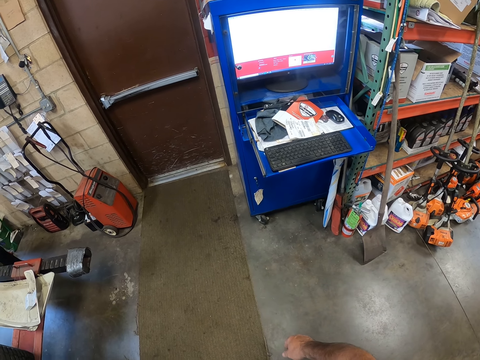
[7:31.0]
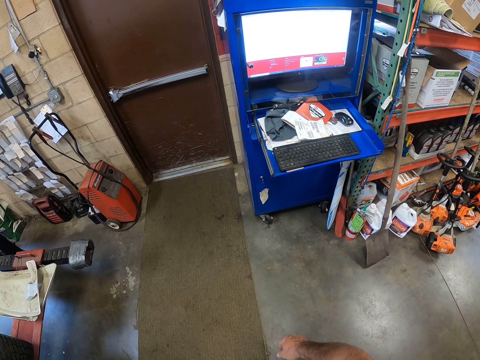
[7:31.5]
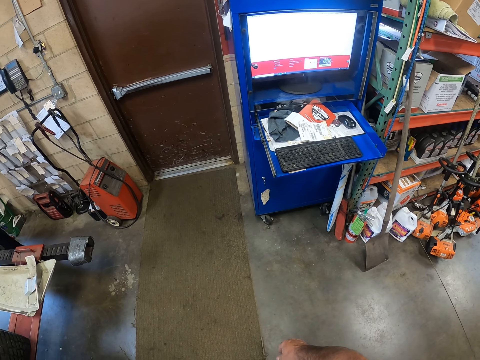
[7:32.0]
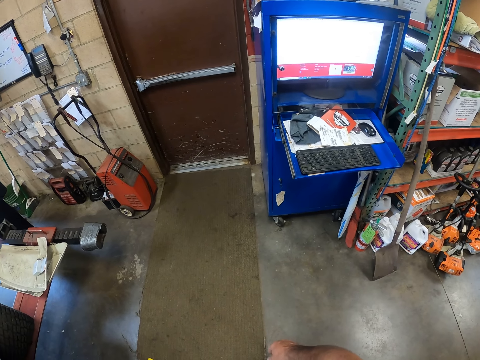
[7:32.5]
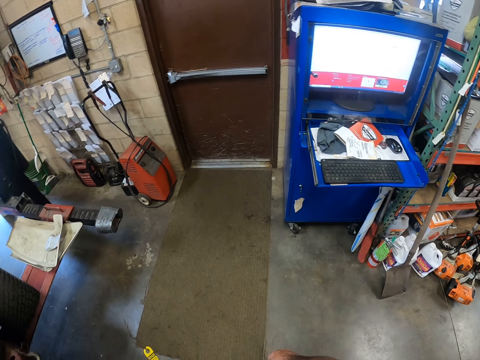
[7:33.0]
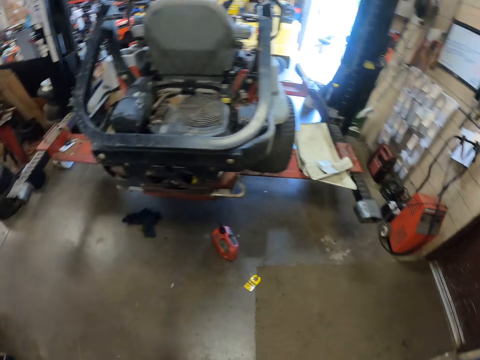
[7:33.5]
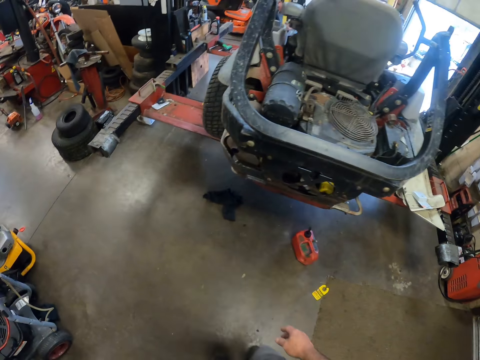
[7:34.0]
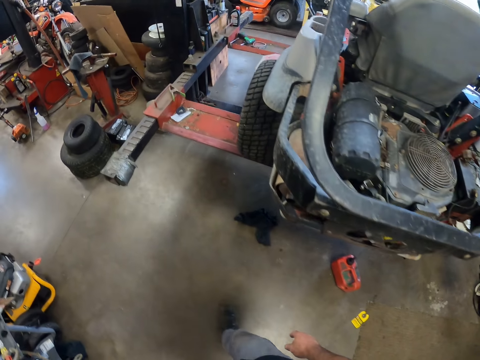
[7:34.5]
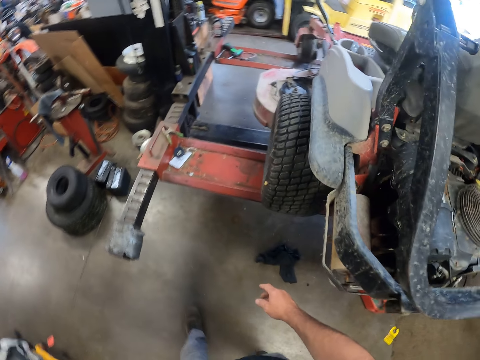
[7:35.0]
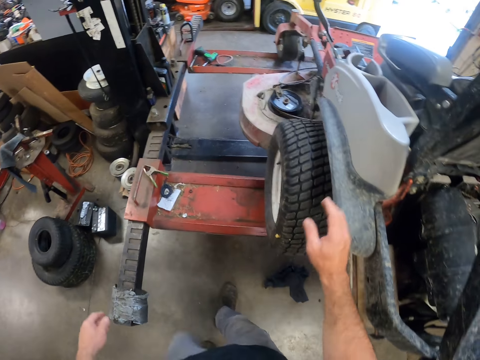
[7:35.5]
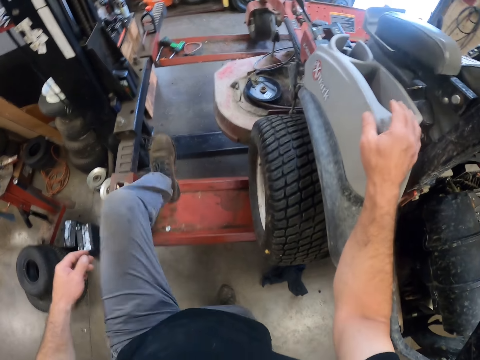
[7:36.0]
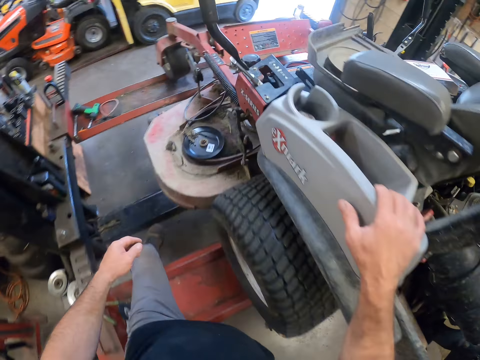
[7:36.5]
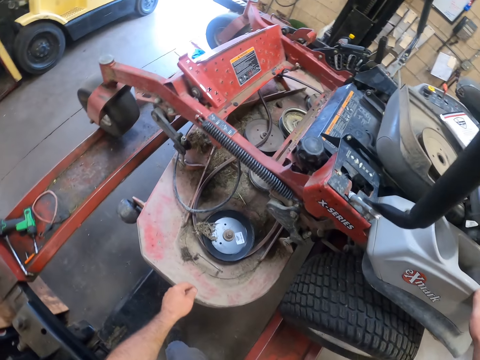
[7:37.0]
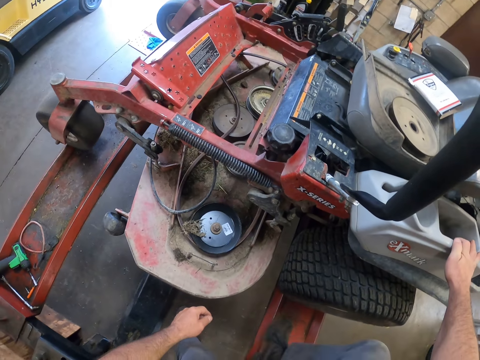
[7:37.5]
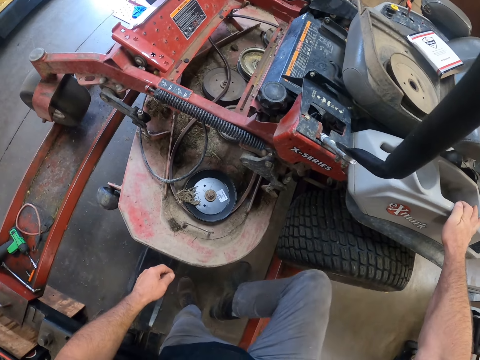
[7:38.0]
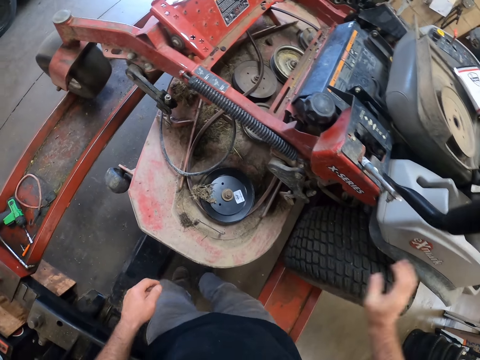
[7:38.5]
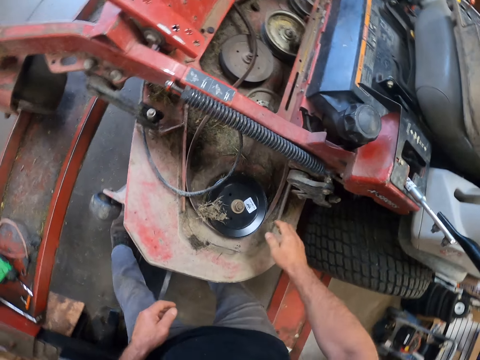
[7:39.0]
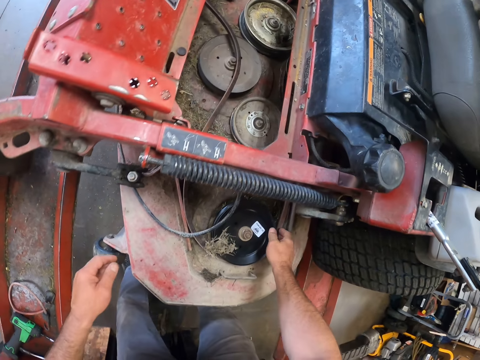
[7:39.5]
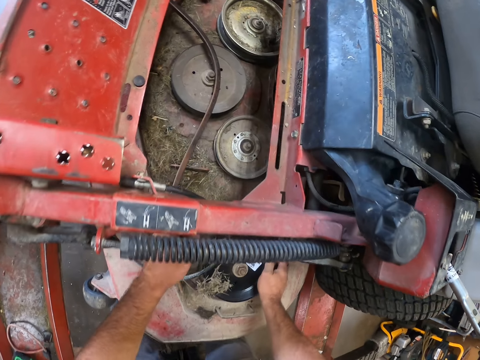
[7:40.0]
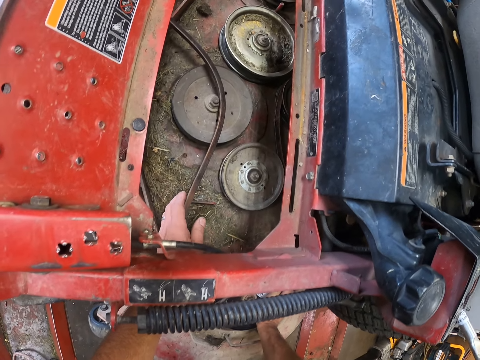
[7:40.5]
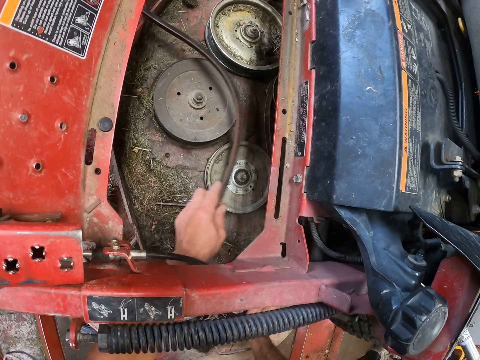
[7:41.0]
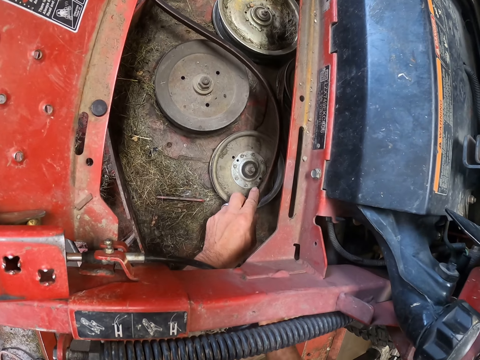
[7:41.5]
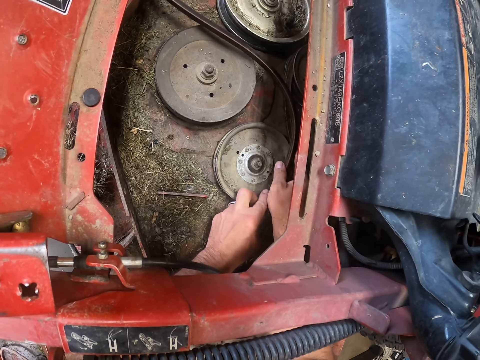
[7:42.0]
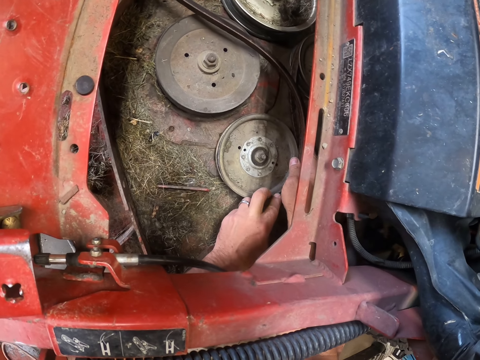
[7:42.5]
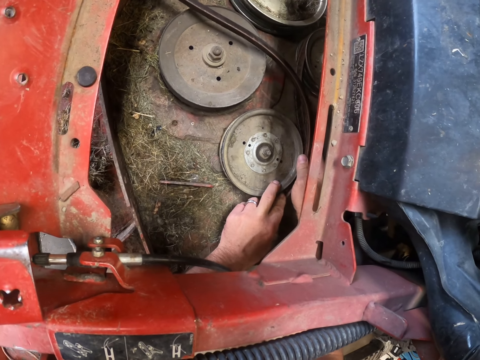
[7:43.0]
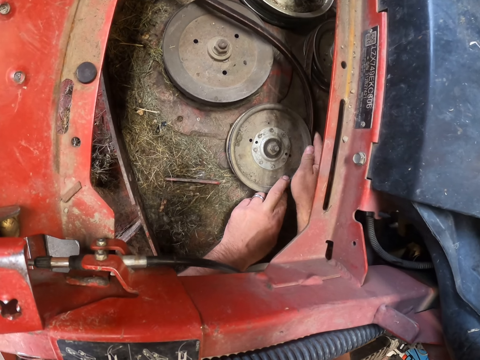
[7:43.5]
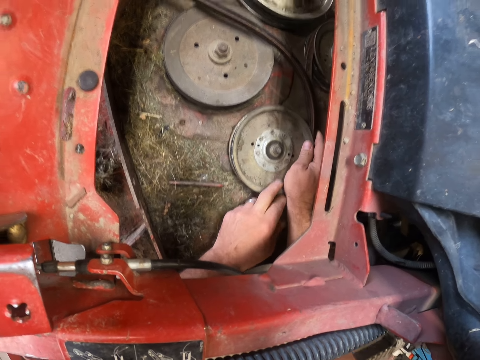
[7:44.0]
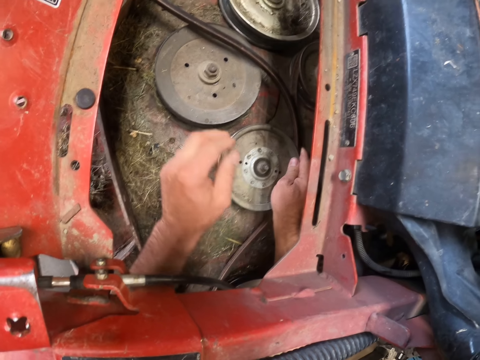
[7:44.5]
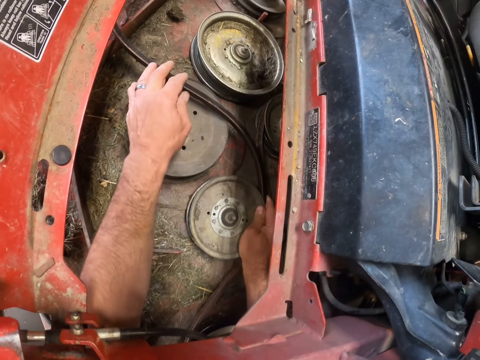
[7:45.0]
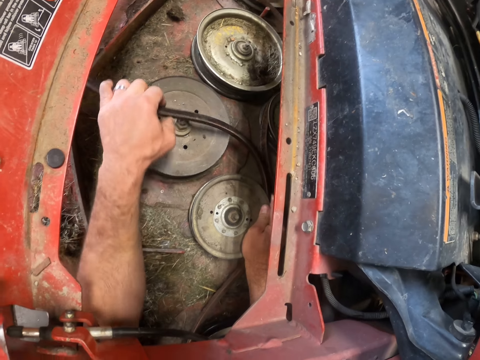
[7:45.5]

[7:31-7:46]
The camera wearer looks away from the computer. He walks towards the lawn mower. He places his hand on the lawn mower. He stares at the lawn mower. He adjusts the rubber belt to the front washers of the mower. He holds the spindle belt with his hand. He holds the spindle belt with both his hands. He fixes the spindle belt on the spindle pulley.

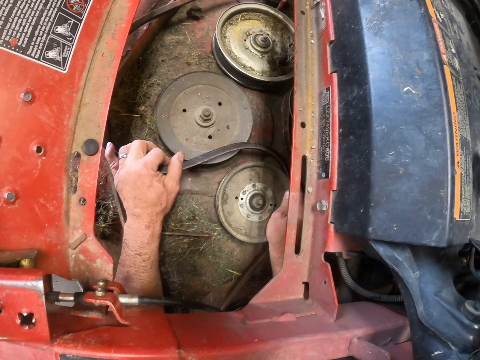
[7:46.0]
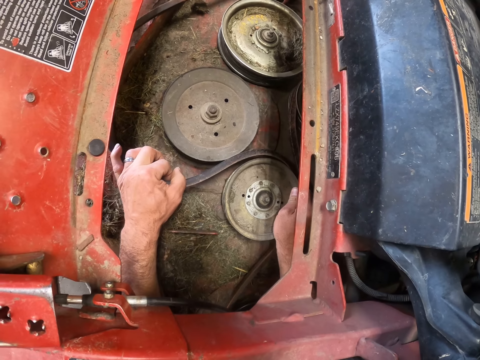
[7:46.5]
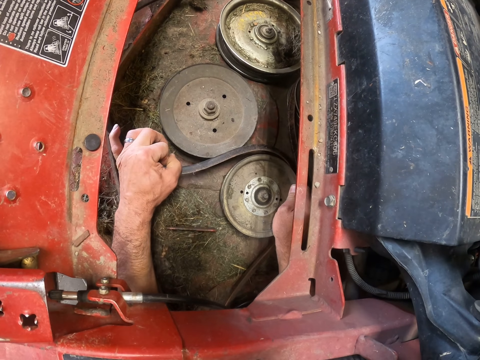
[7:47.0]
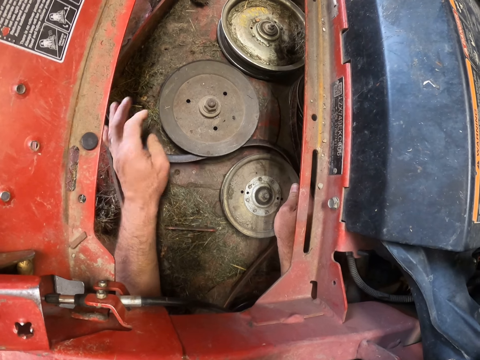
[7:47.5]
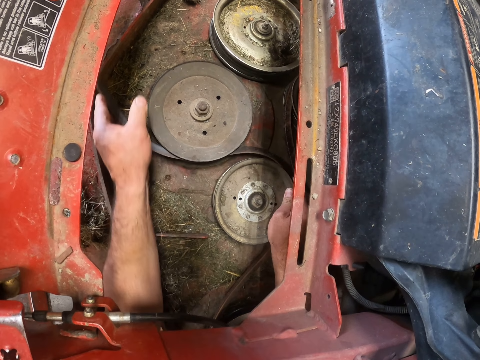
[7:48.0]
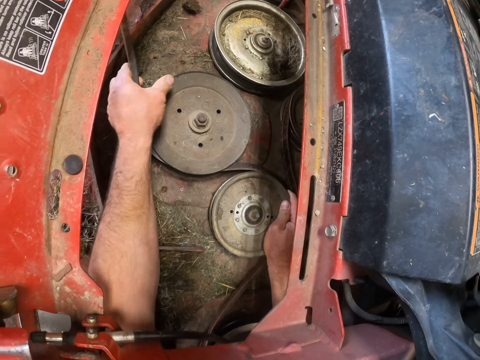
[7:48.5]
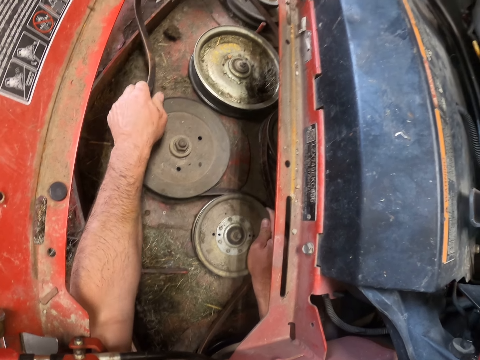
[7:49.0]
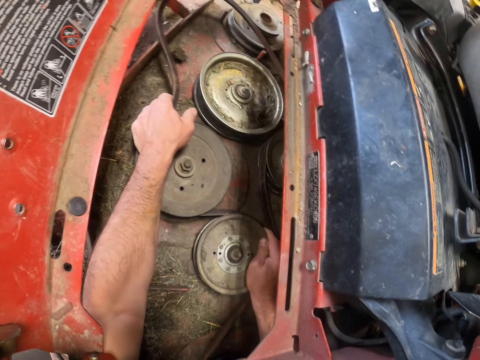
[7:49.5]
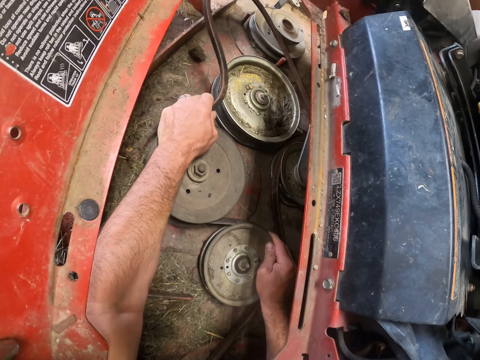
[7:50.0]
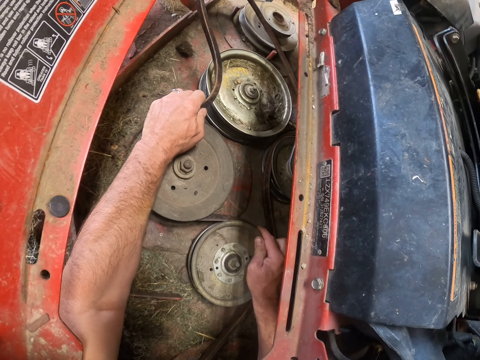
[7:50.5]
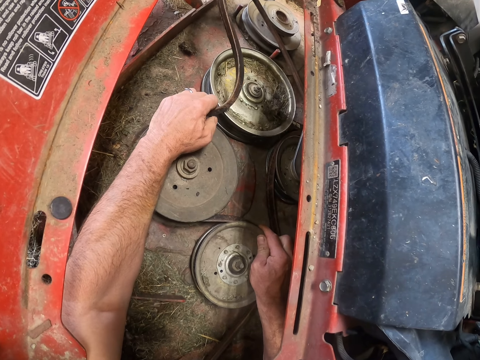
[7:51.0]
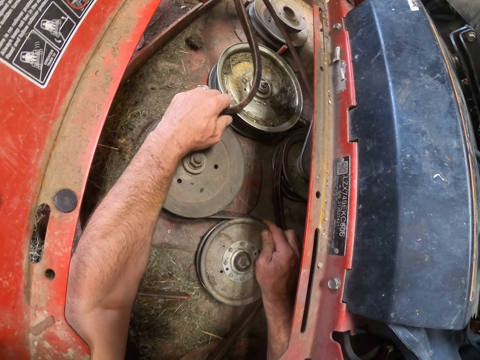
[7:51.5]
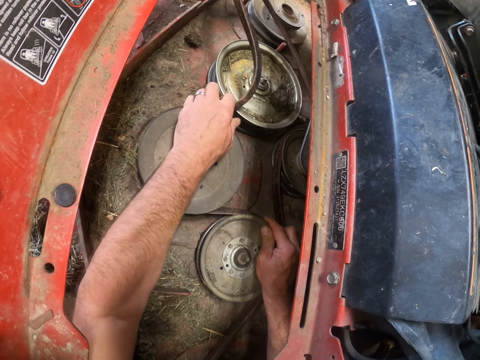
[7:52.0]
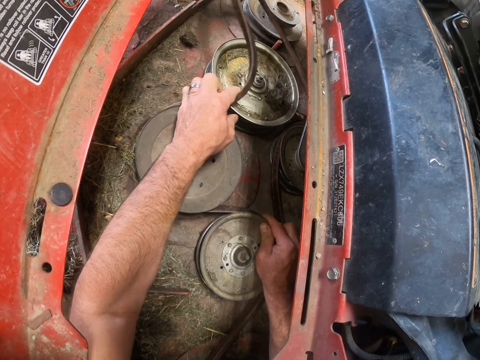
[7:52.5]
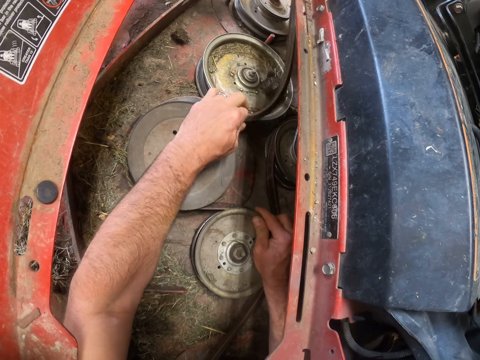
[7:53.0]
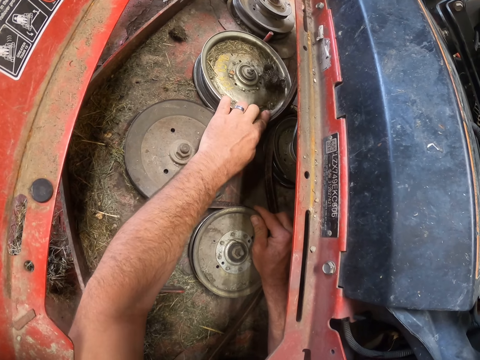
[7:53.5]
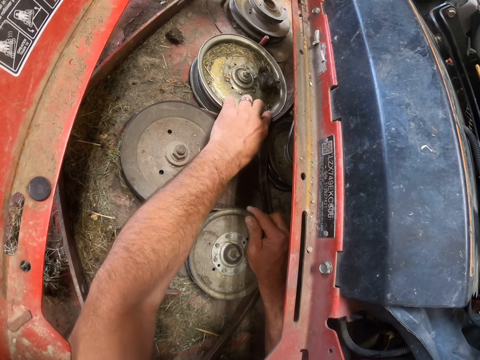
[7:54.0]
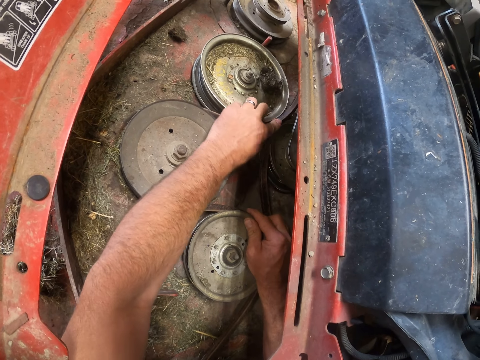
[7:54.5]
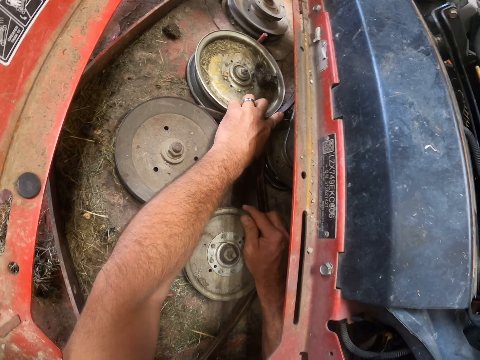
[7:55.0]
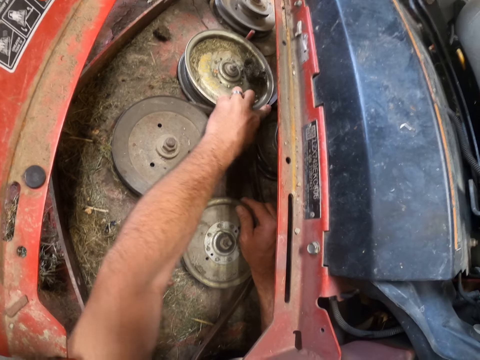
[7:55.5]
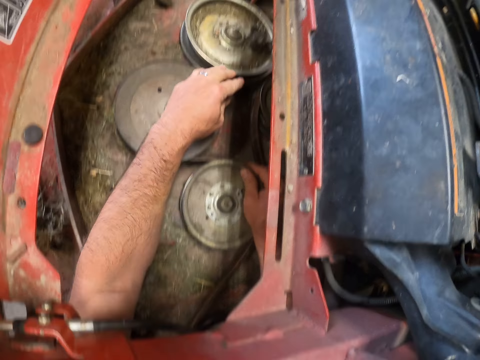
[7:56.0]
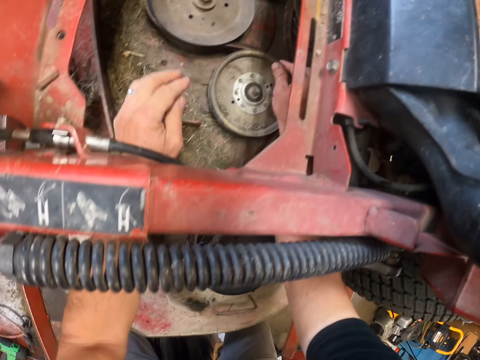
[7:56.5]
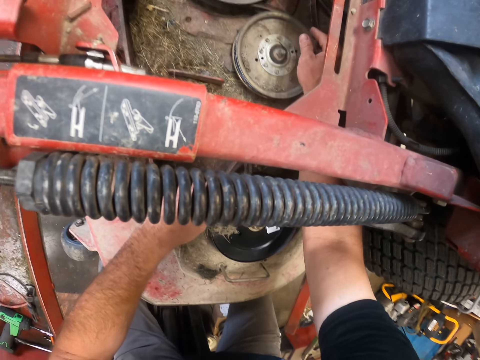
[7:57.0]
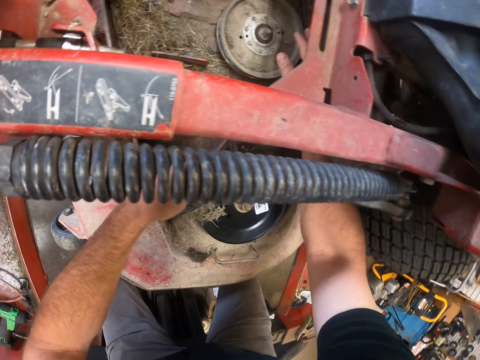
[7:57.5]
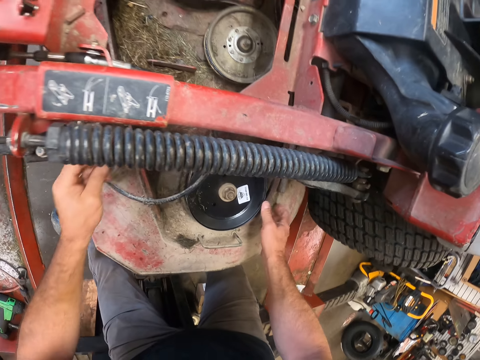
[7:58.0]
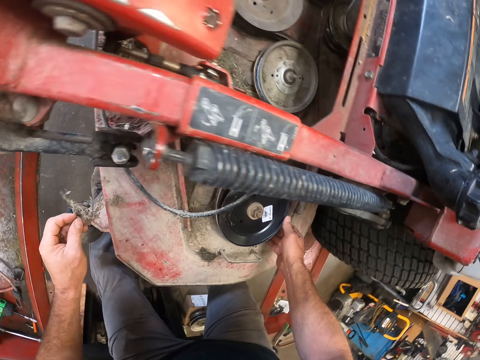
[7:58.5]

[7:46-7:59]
The camera wearer stares at the lawn mower.
